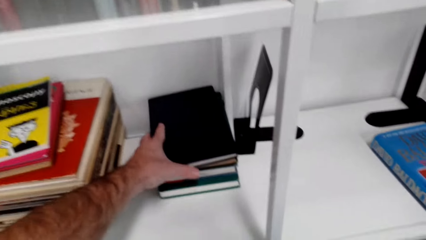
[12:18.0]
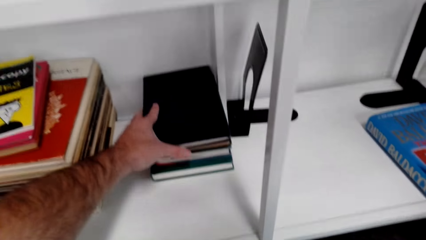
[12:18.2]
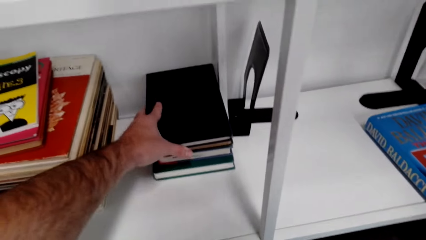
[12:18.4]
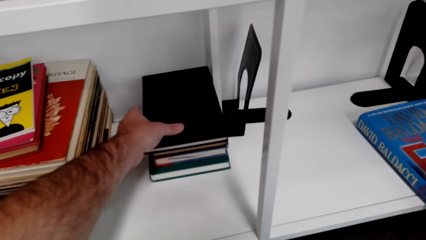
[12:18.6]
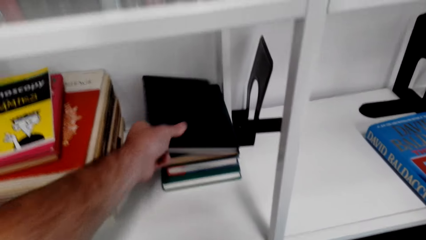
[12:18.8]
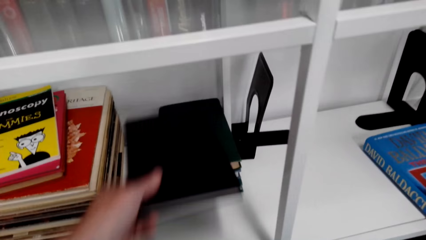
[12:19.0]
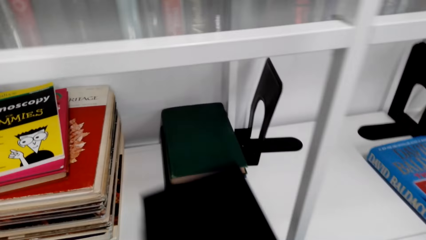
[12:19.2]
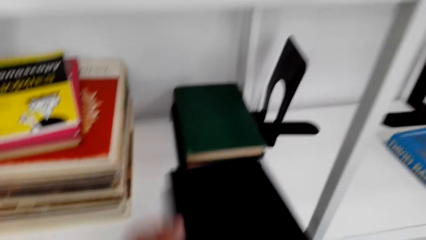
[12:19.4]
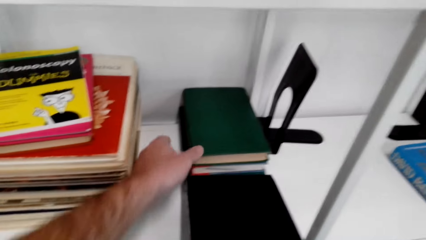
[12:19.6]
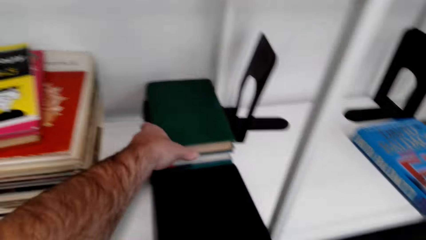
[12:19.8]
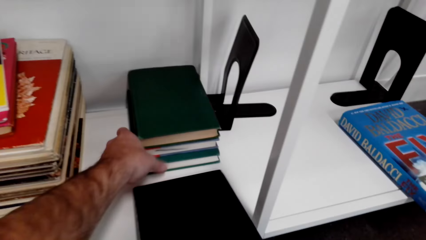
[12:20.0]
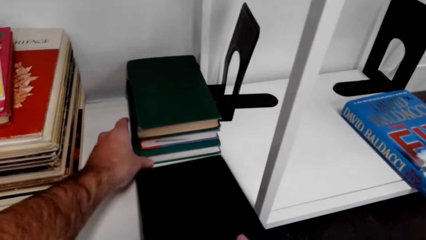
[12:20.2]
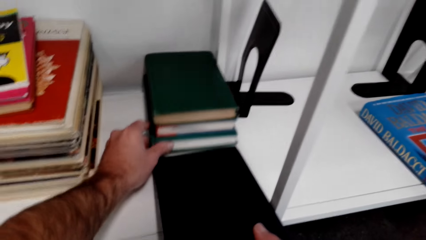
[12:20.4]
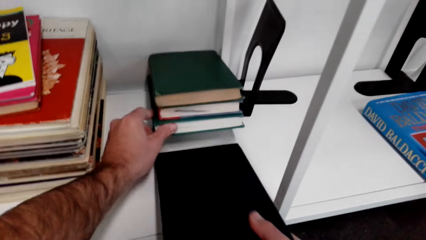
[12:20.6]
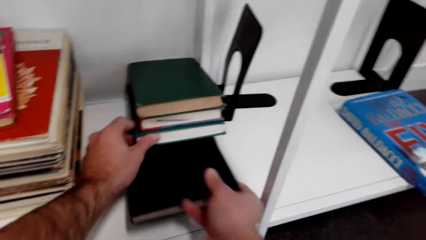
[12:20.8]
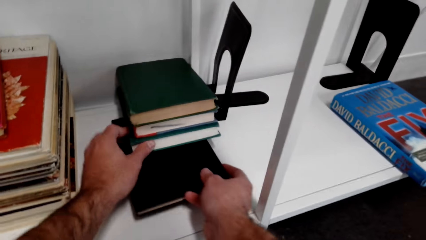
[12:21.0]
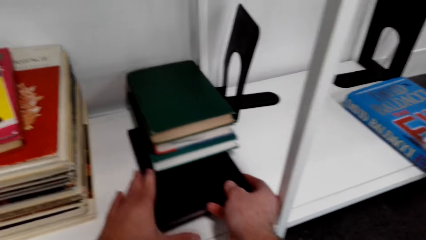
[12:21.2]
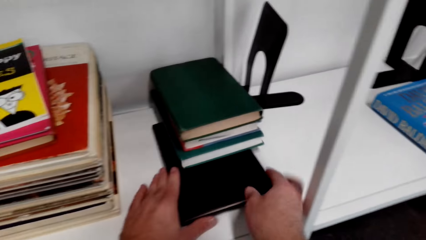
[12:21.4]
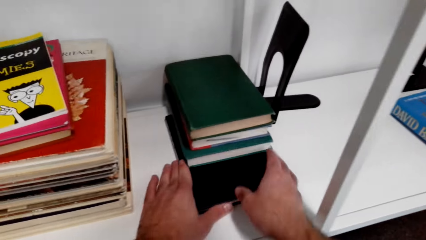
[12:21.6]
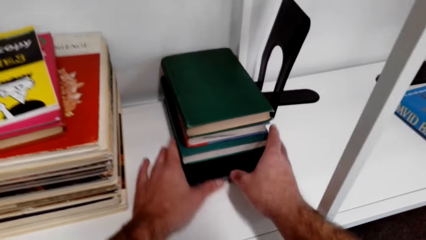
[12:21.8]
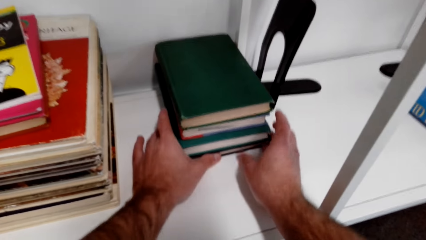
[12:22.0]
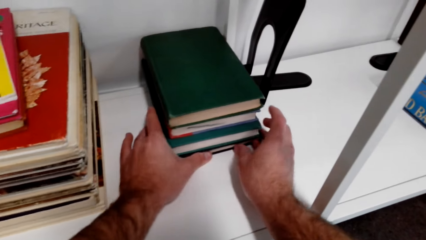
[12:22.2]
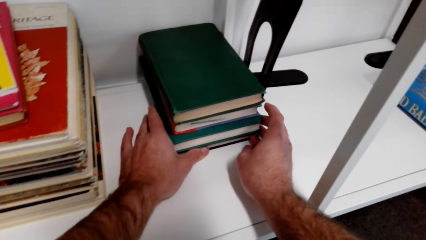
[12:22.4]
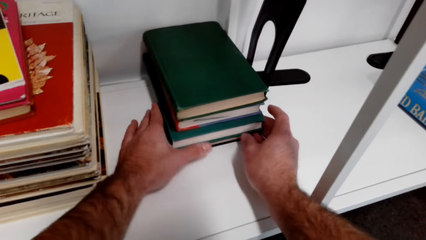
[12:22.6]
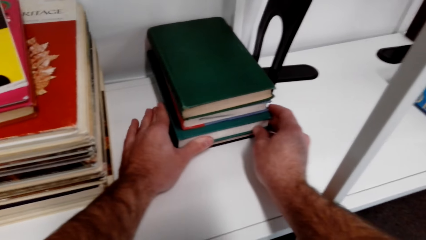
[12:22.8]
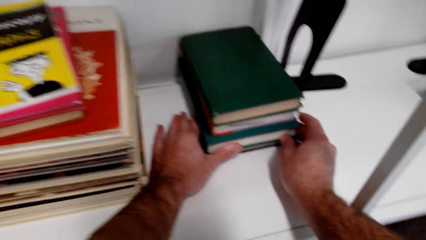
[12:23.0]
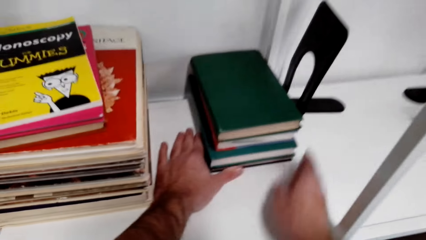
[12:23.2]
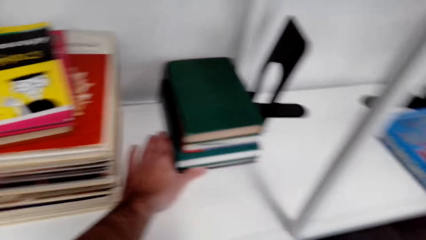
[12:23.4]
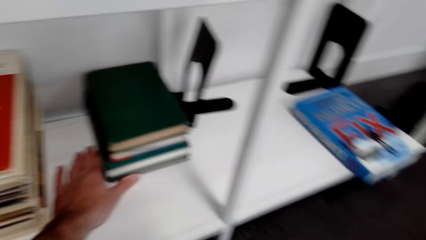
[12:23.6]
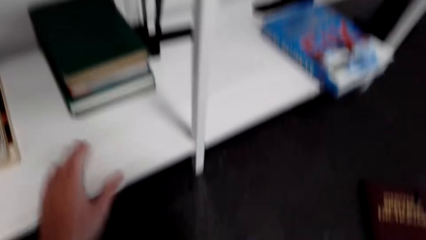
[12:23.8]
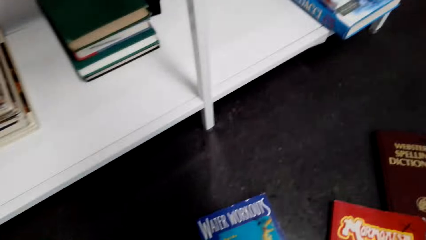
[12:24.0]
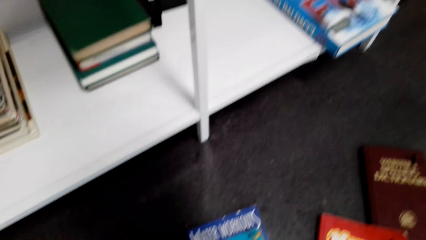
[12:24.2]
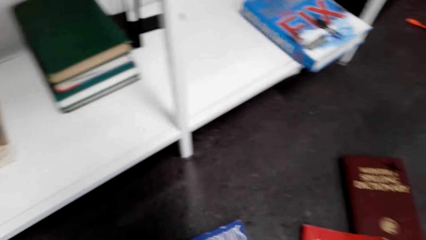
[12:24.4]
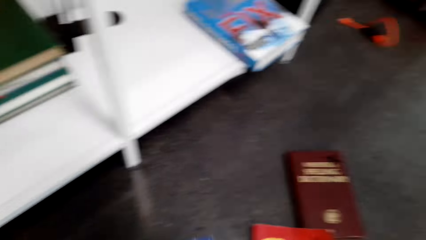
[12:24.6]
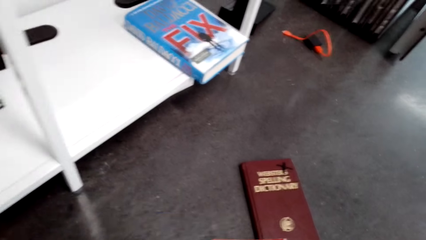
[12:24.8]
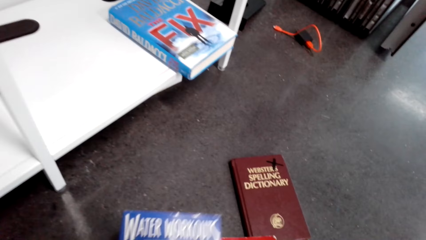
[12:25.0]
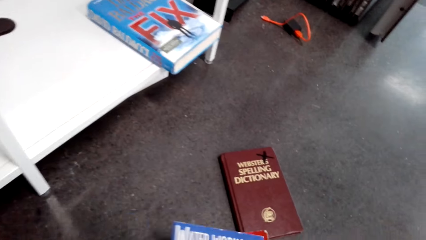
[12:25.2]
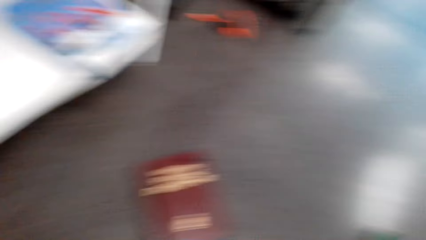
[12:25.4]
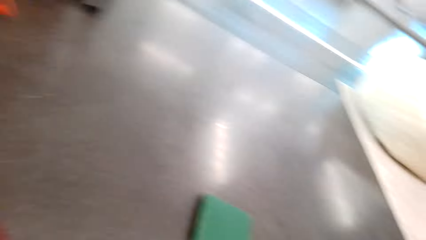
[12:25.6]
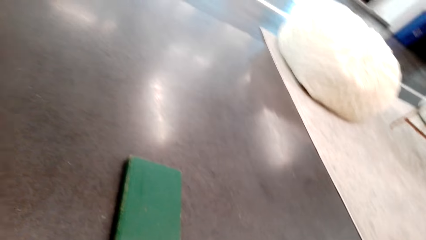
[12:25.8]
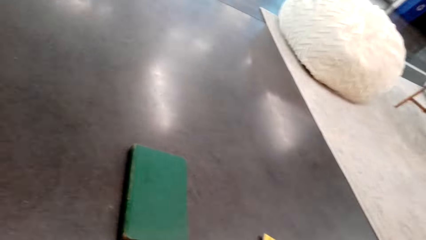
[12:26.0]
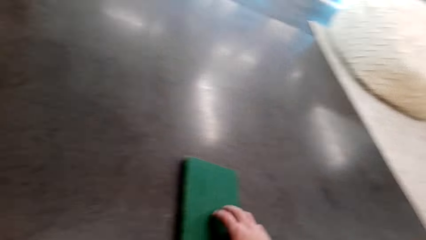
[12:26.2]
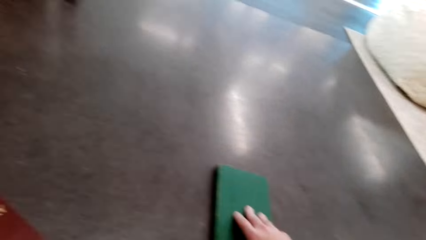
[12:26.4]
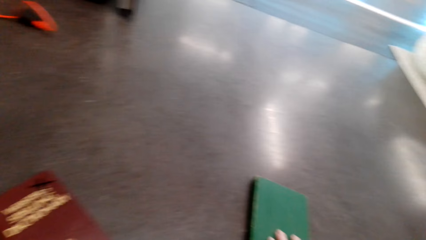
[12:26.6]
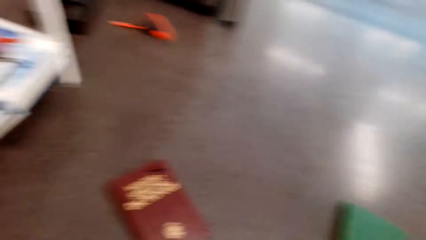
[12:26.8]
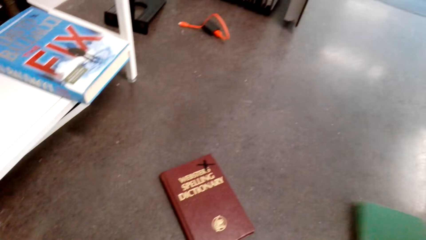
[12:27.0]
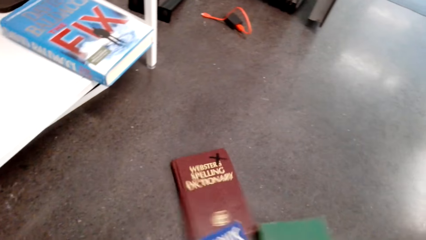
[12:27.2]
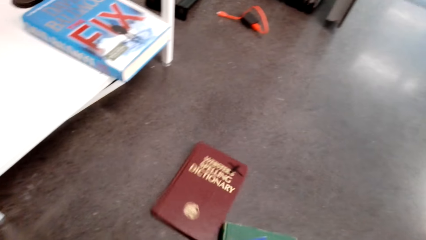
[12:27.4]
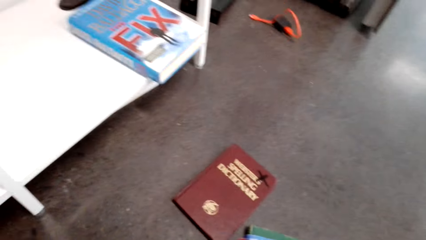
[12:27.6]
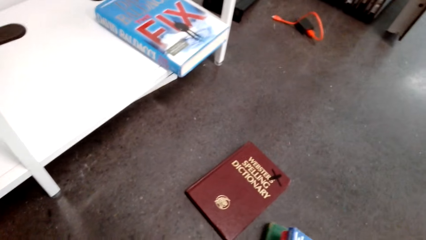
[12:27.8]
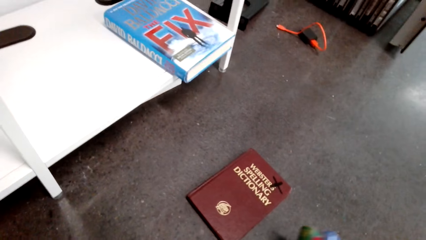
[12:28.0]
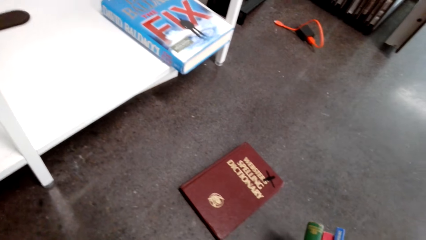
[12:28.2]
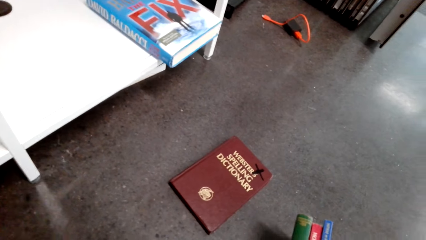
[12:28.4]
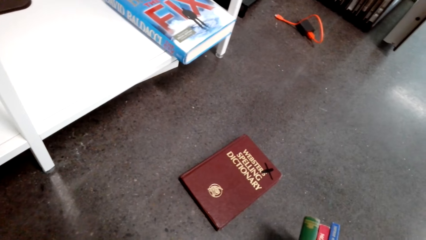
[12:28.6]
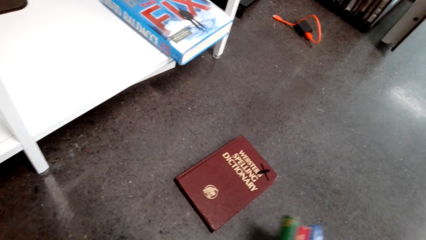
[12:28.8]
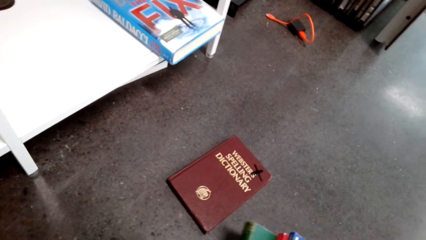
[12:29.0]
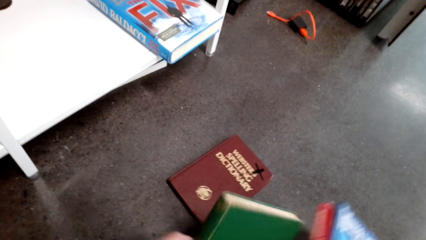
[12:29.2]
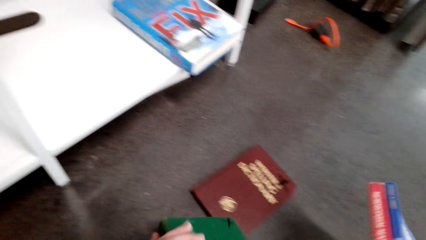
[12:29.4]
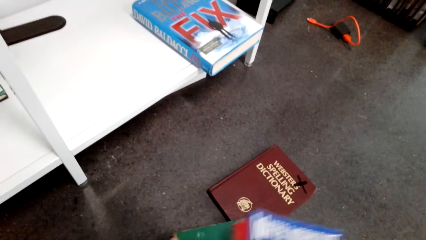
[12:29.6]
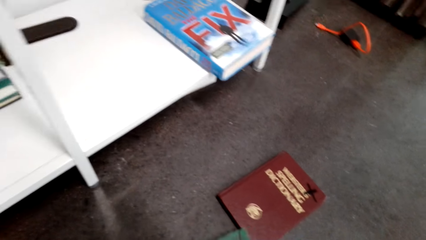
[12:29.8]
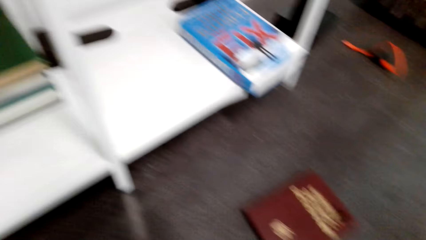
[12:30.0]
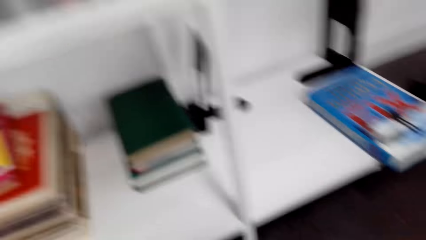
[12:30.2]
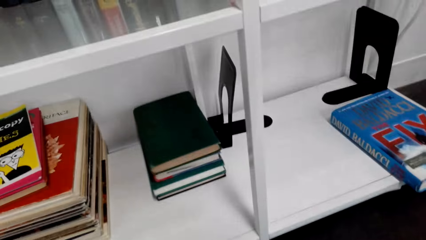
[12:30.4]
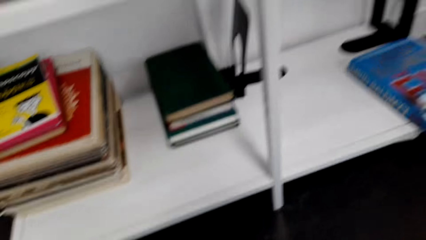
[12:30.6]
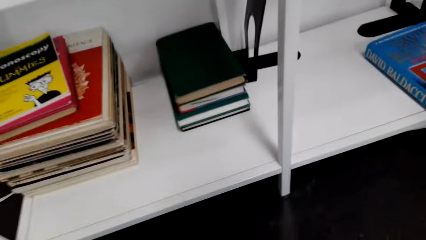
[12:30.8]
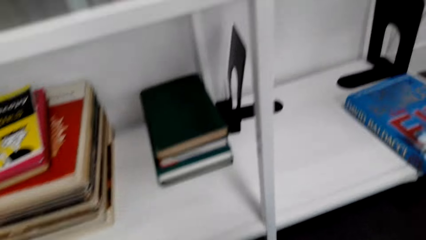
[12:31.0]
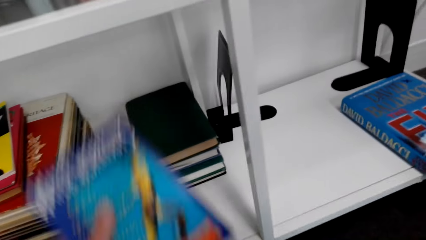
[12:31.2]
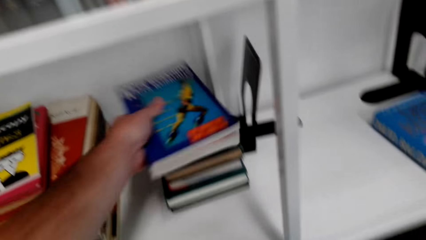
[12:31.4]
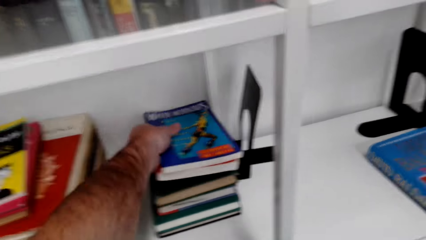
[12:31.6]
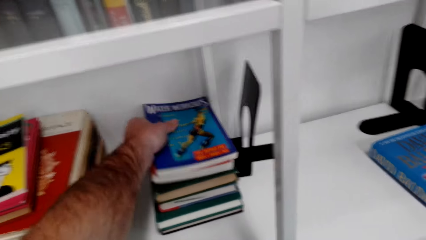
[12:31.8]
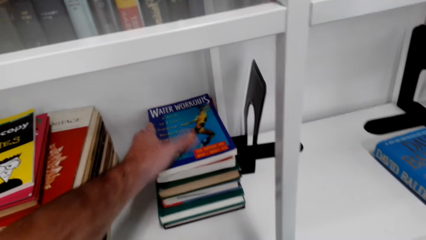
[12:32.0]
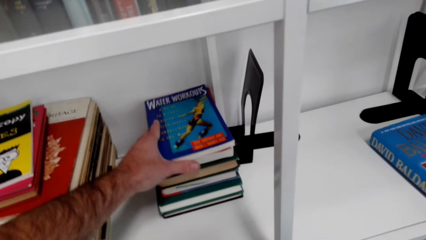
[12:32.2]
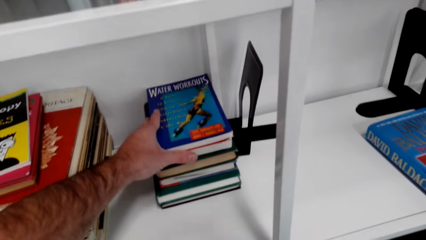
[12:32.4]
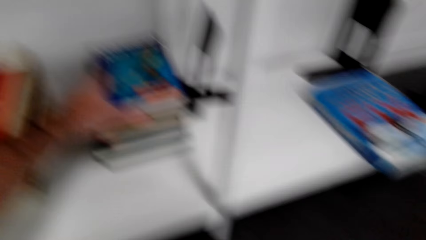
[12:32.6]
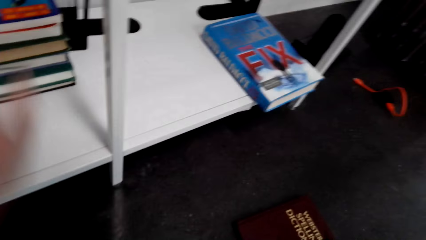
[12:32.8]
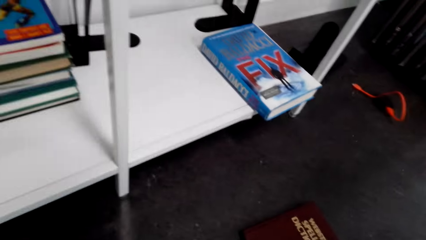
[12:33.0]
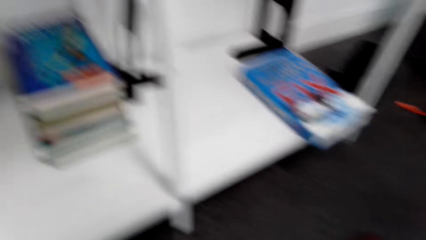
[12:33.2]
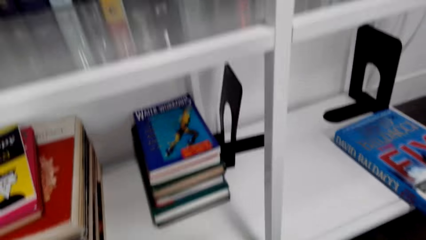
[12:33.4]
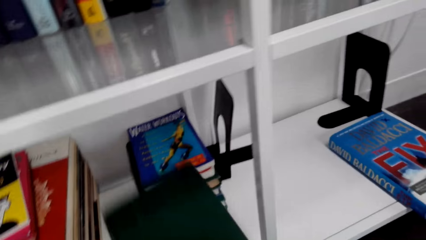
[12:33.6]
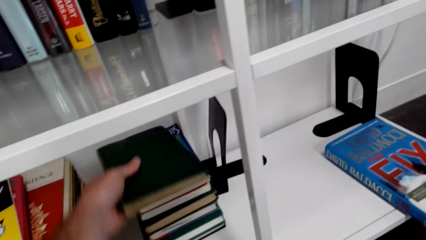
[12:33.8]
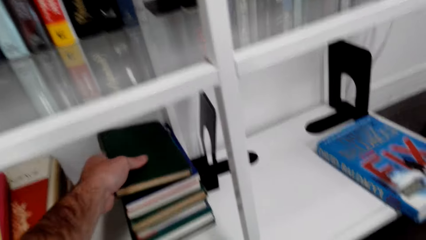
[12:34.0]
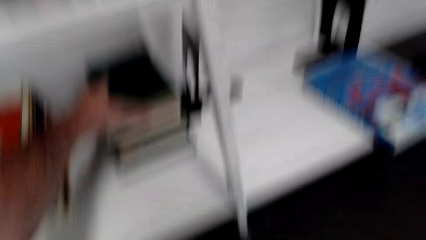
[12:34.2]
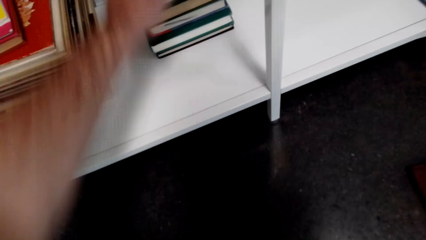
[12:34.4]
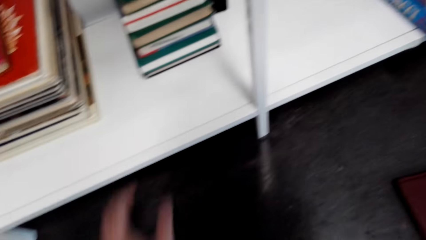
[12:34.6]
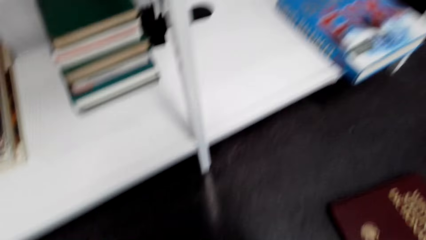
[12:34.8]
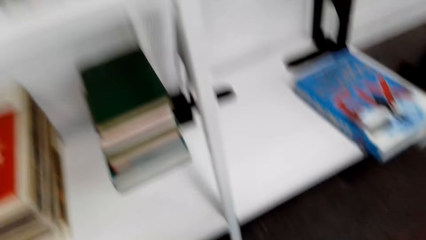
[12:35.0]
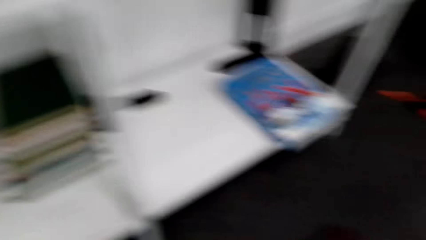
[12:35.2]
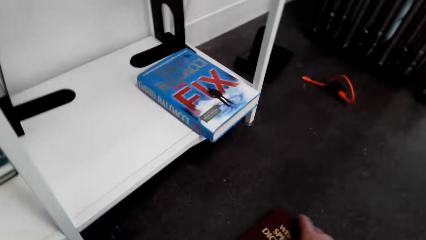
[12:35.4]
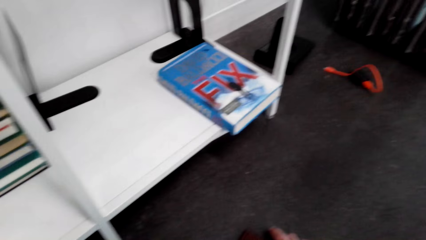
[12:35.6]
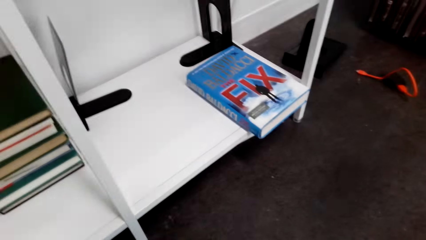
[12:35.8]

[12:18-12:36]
The camera wearer picks up the book from the floor. They put the book on the shelf. They put the book on the shelf again.
